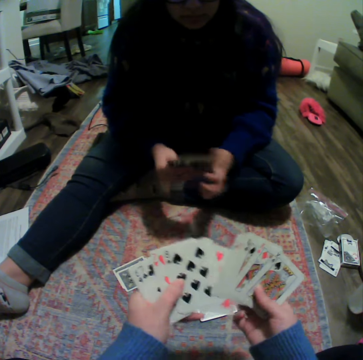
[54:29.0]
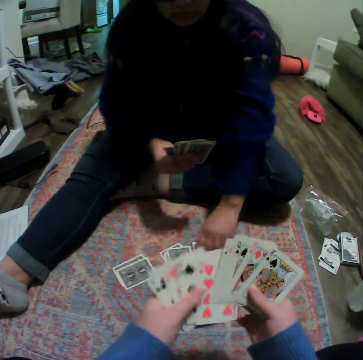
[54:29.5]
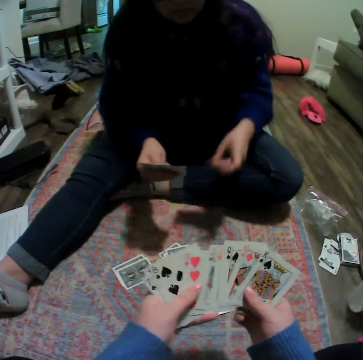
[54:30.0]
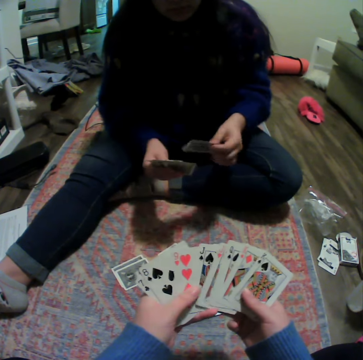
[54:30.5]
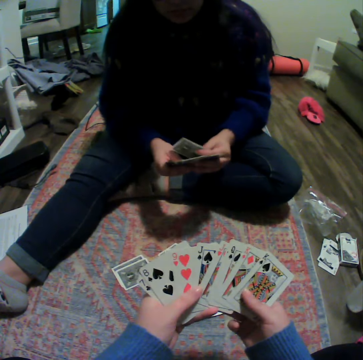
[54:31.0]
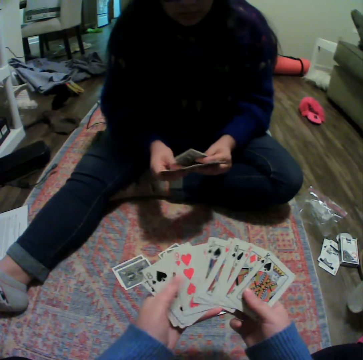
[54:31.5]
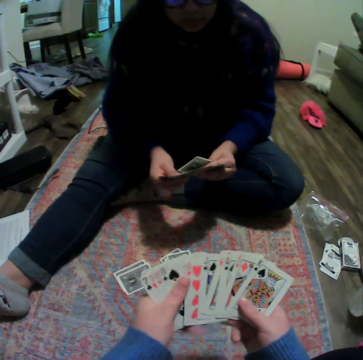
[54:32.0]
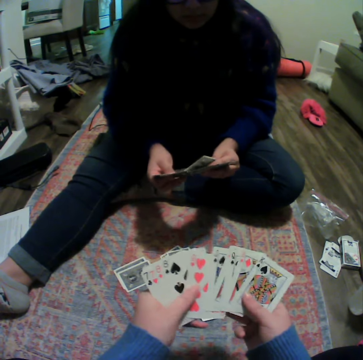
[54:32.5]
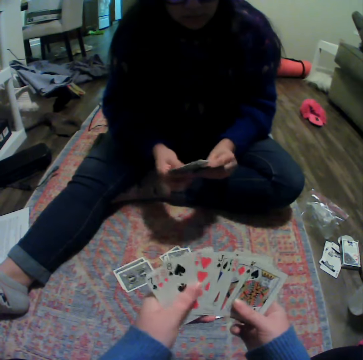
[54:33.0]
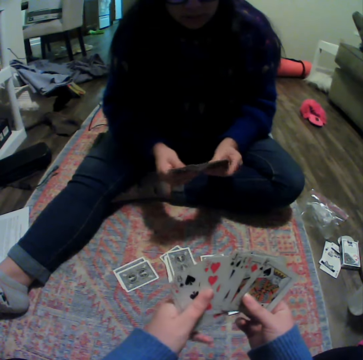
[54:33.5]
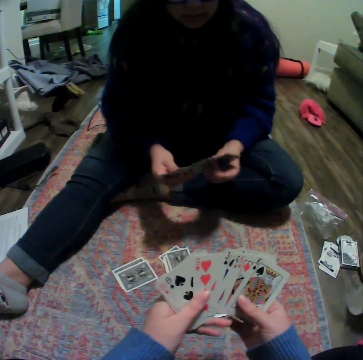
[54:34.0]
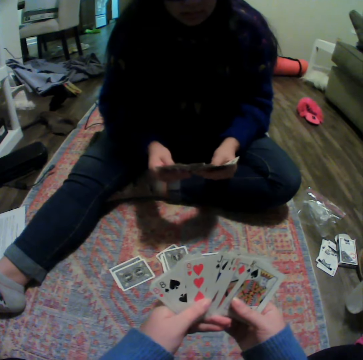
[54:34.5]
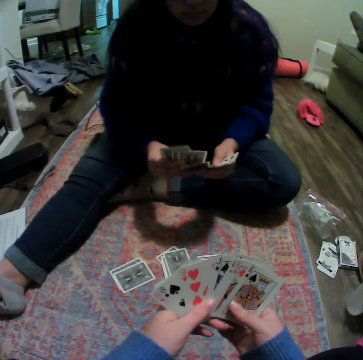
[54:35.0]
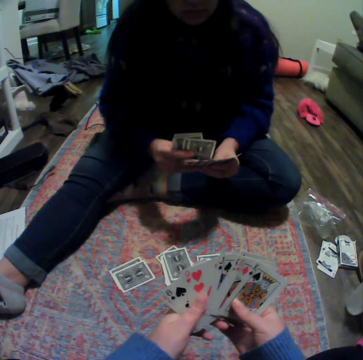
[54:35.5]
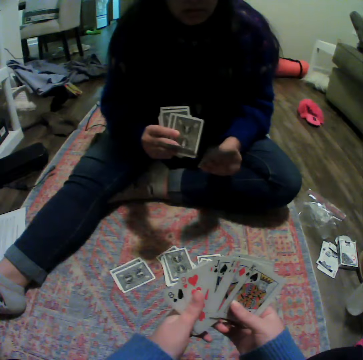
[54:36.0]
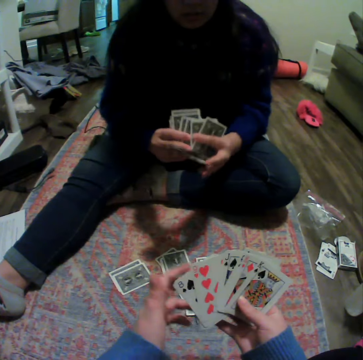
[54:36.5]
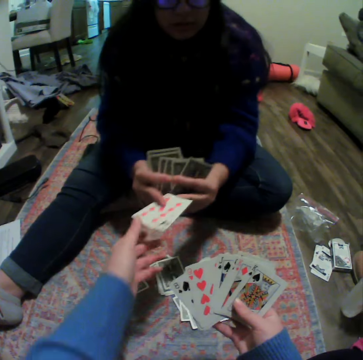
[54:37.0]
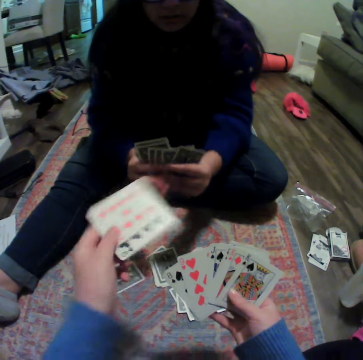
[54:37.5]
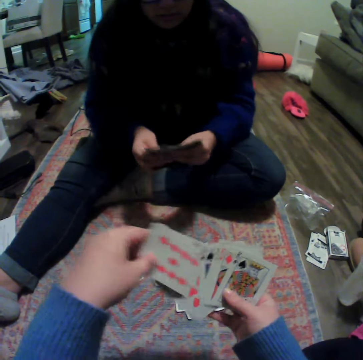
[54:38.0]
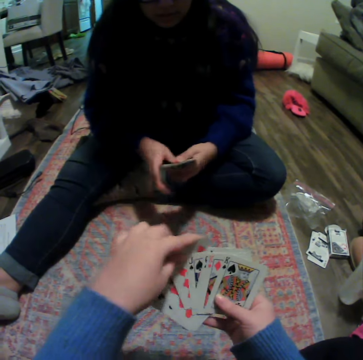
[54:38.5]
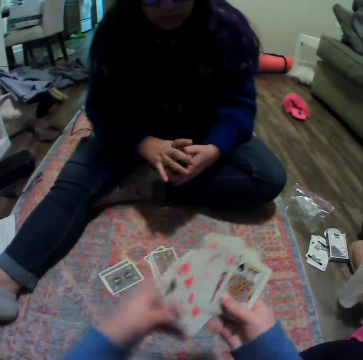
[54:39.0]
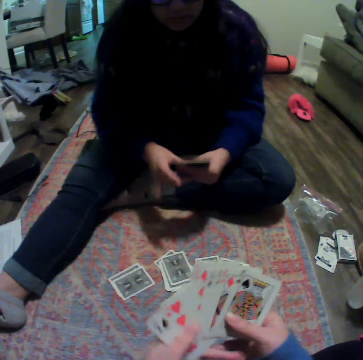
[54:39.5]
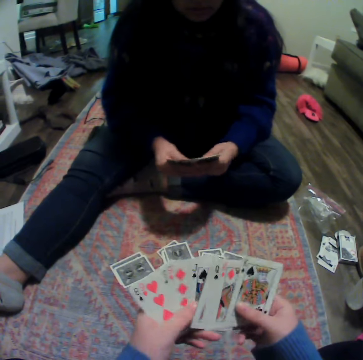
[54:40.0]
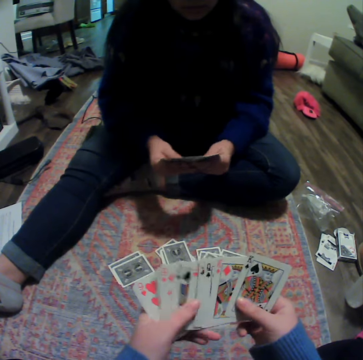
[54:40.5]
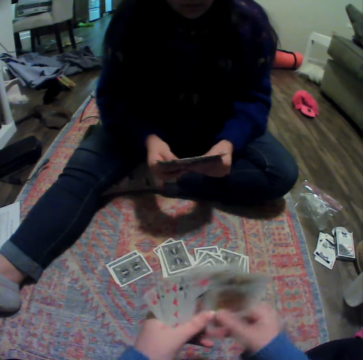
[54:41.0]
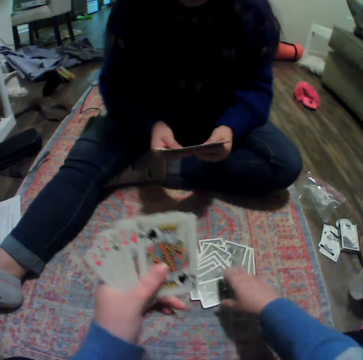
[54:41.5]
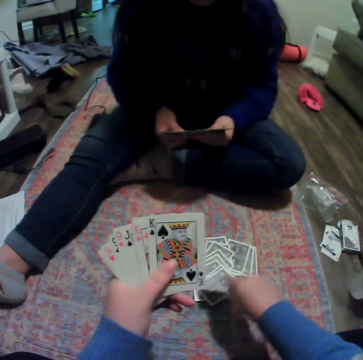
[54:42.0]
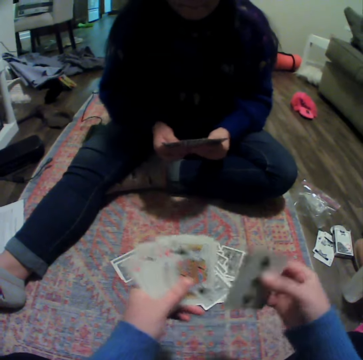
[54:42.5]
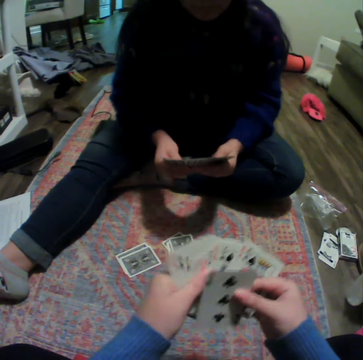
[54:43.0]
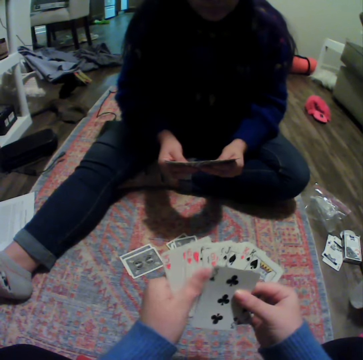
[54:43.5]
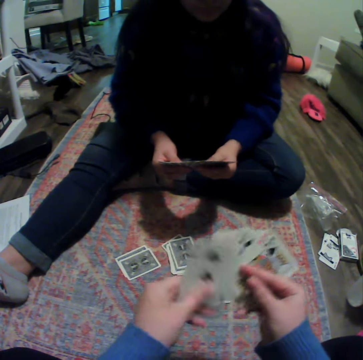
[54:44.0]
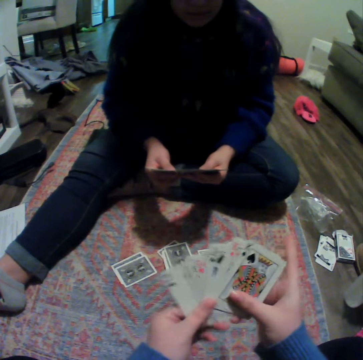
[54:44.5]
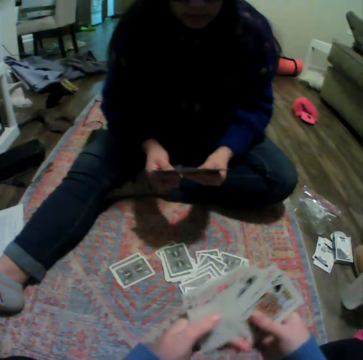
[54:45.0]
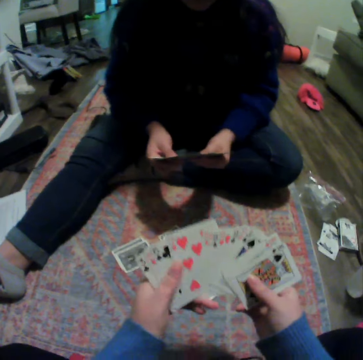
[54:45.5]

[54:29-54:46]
A woman picks a card. The camera wearer picks cards from the woman. They pick a card.

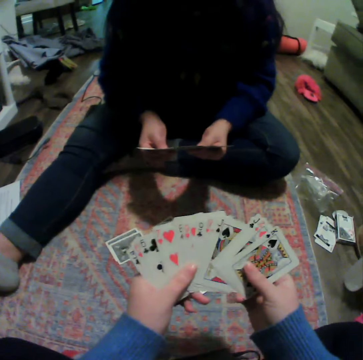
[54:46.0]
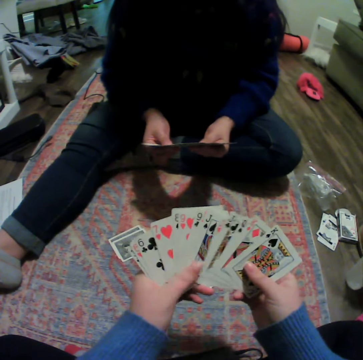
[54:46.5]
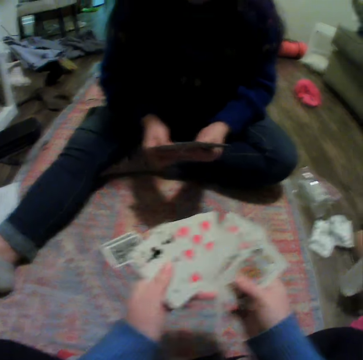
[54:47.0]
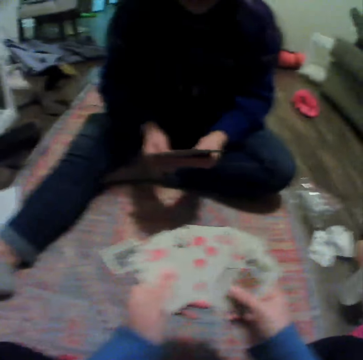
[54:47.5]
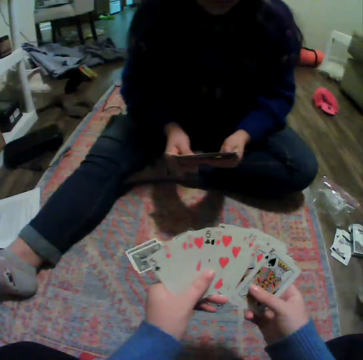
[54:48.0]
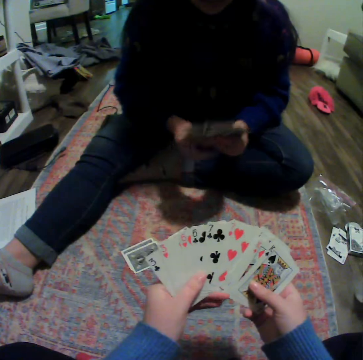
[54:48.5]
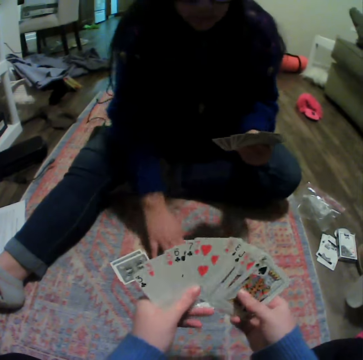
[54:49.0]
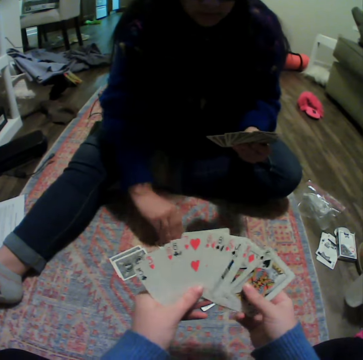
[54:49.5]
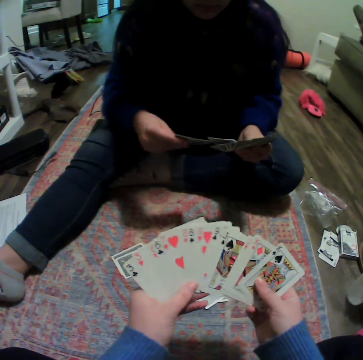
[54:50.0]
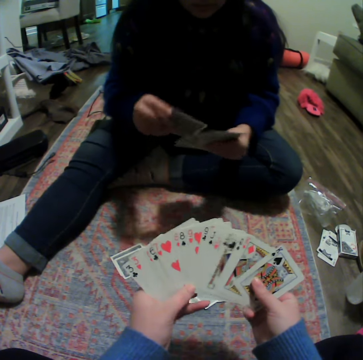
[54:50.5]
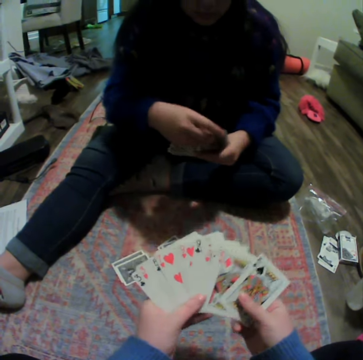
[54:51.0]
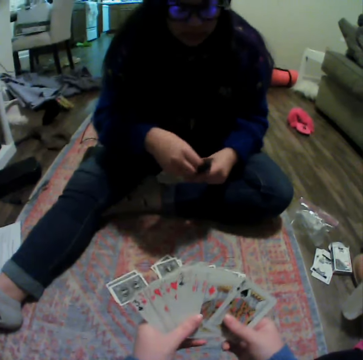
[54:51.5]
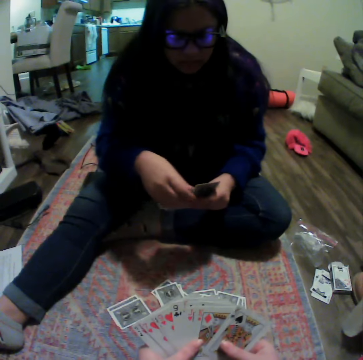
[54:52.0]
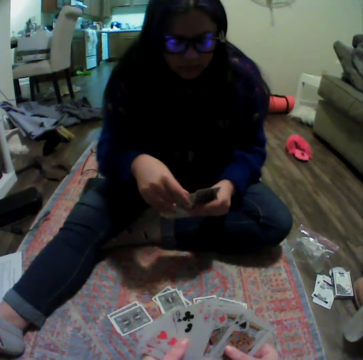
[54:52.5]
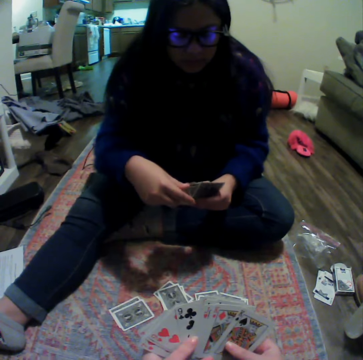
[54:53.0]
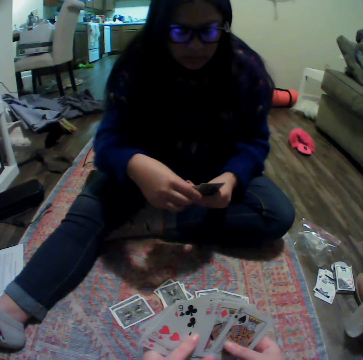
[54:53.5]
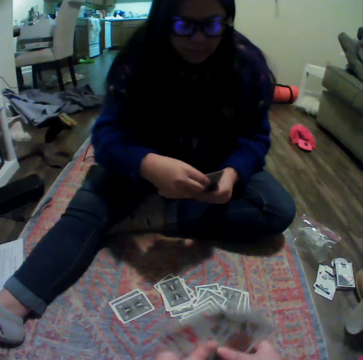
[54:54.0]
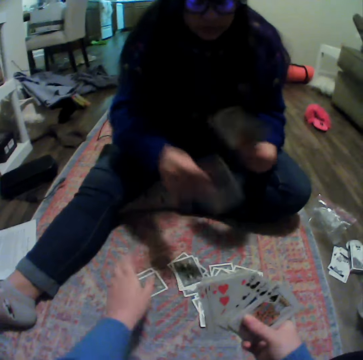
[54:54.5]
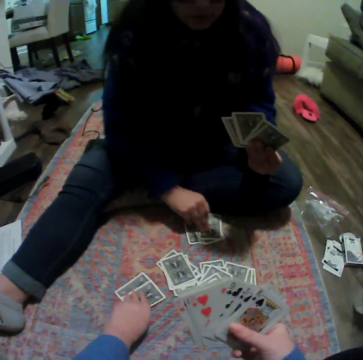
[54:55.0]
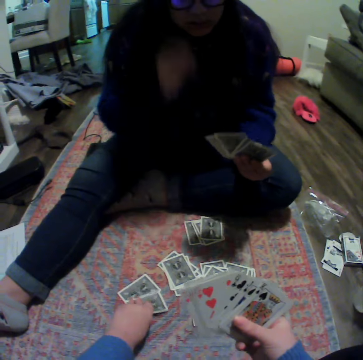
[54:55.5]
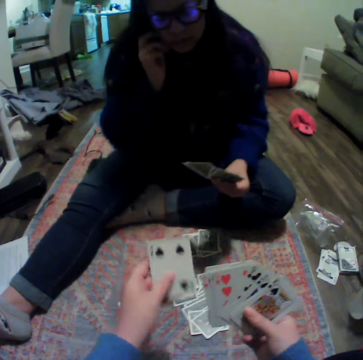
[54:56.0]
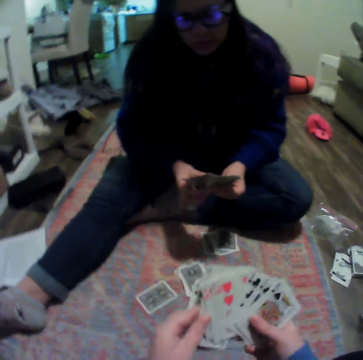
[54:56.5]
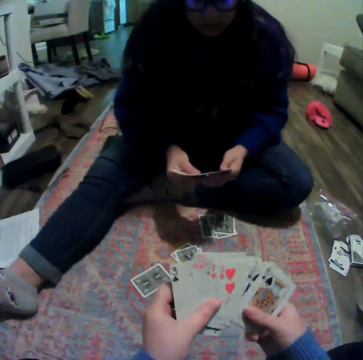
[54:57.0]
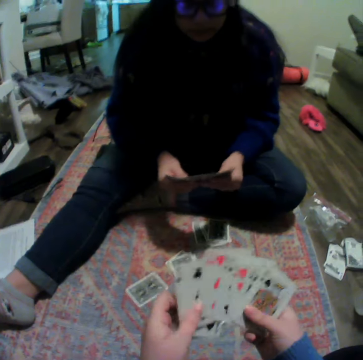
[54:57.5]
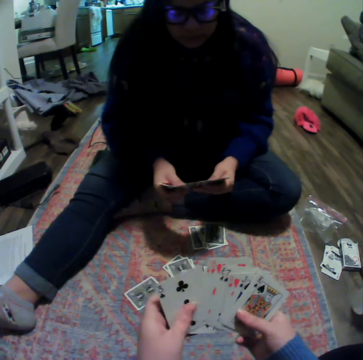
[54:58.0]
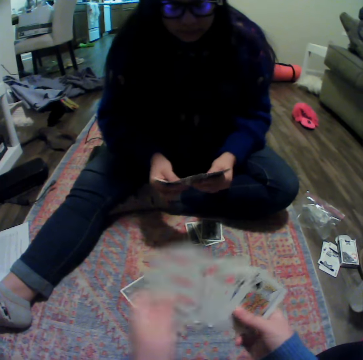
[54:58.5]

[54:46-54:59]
A woman picks a card. The camera wearer shuffles the card on his hands. The woman puts down the cards. The camera wearer picks a card.

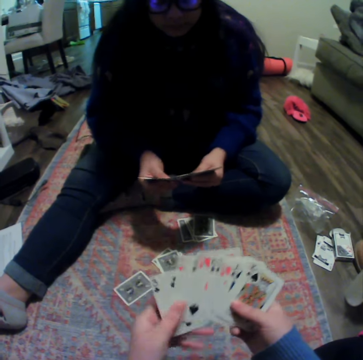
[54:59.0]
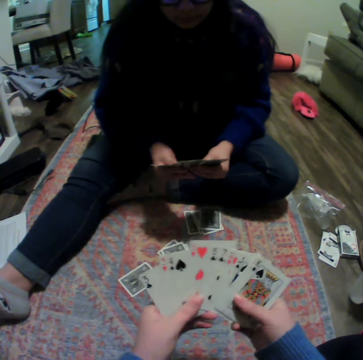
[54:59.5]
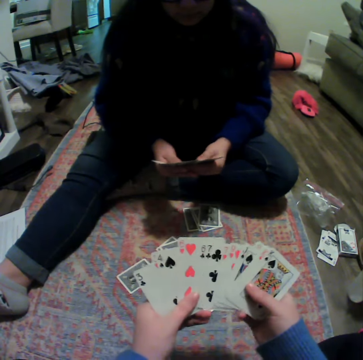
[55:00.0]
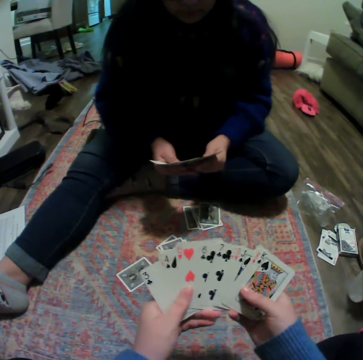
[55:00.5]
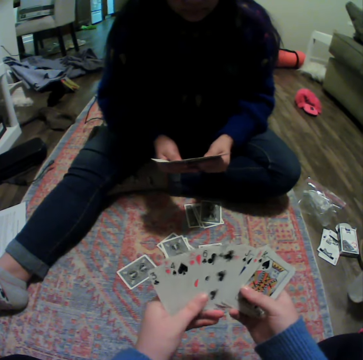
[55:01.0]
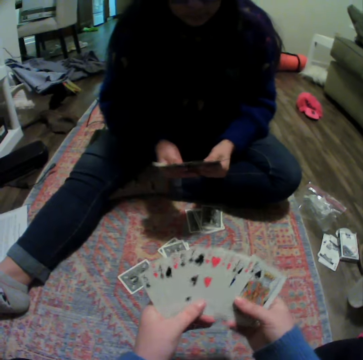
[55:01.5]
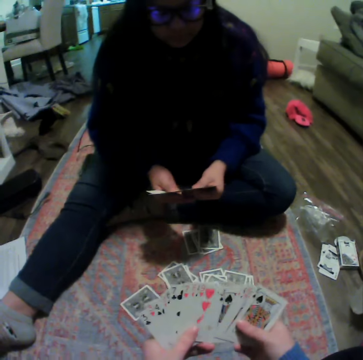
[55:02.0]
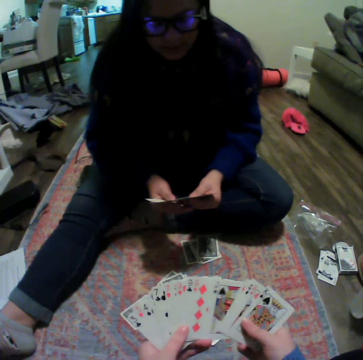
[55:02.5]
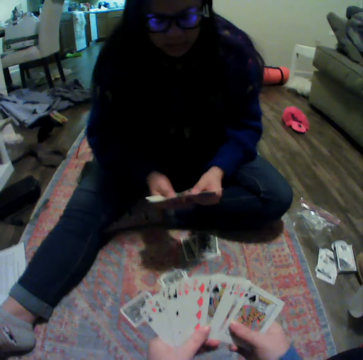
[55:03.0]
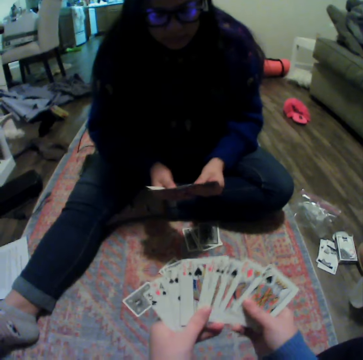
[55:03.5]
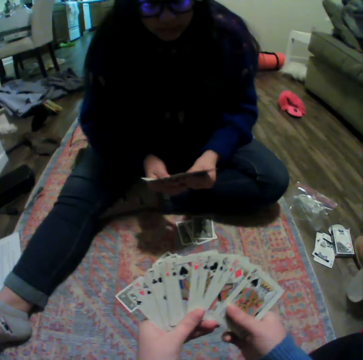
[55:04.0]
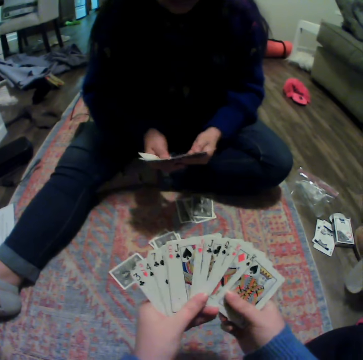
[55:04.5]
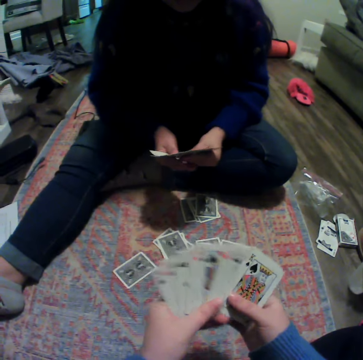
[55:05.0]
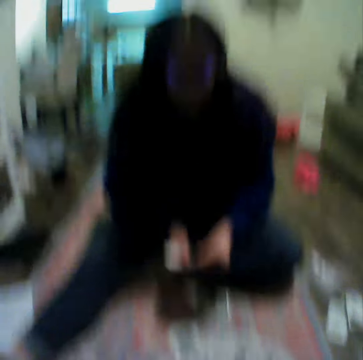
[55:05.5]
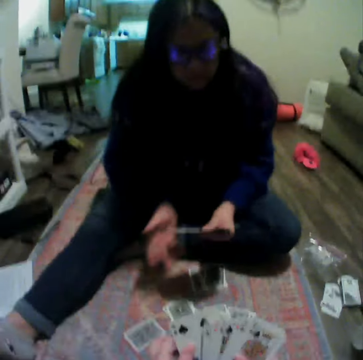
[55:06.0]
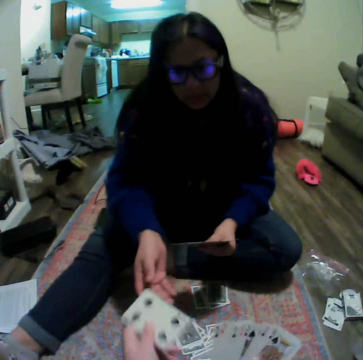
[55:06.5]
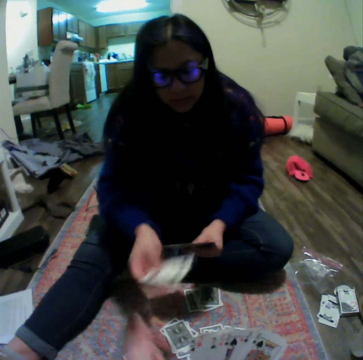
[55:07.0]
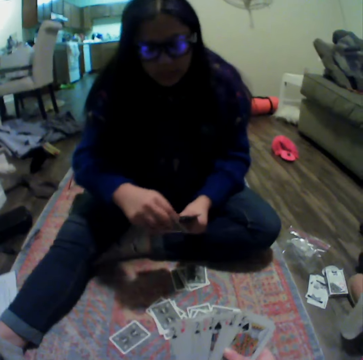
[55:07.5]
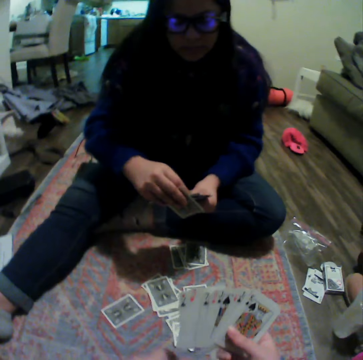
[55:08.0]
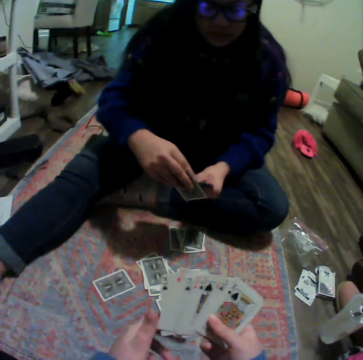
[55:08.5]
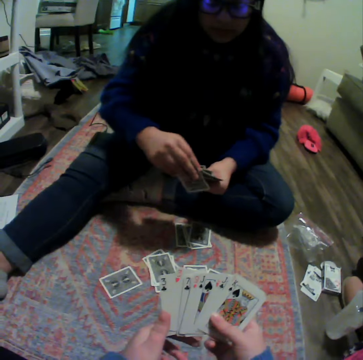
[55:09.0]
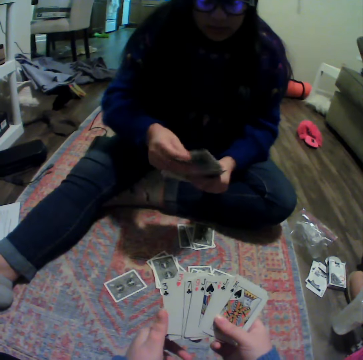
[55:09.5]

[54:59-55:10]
The camera wearer gives a woman a card. The woman gives the camera wearer a card.
